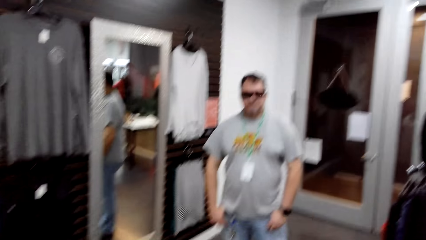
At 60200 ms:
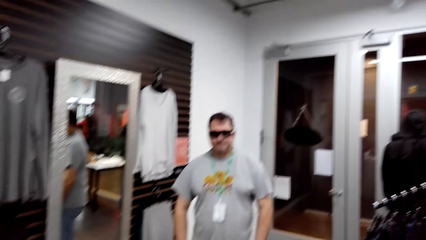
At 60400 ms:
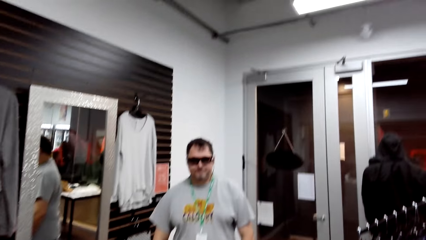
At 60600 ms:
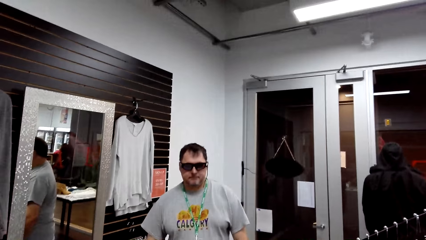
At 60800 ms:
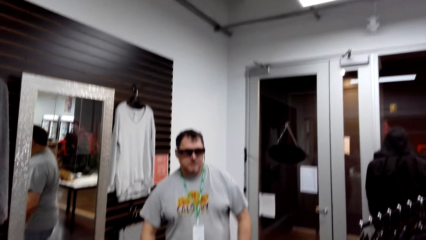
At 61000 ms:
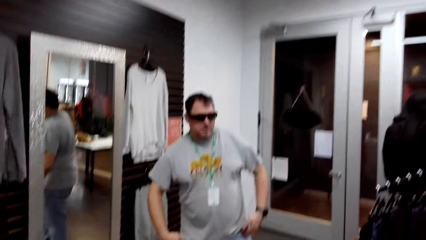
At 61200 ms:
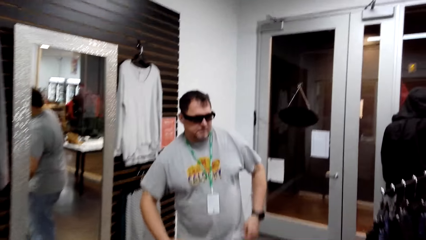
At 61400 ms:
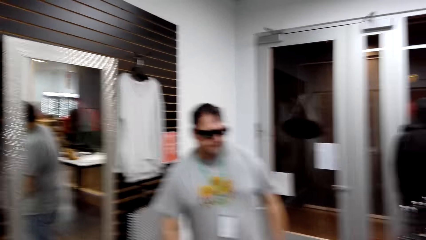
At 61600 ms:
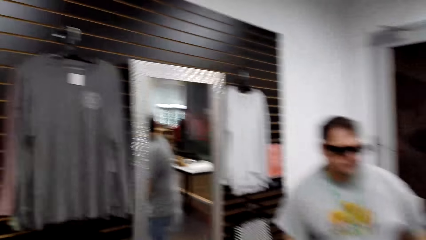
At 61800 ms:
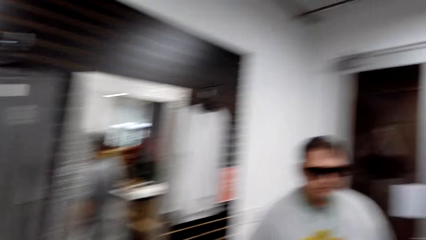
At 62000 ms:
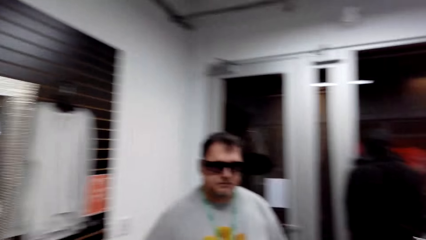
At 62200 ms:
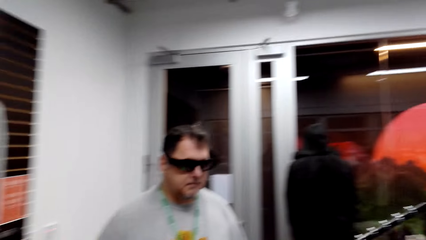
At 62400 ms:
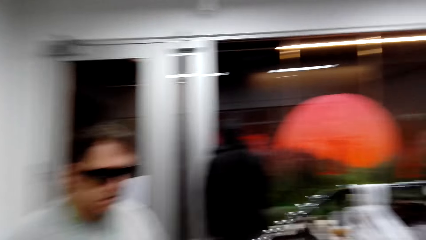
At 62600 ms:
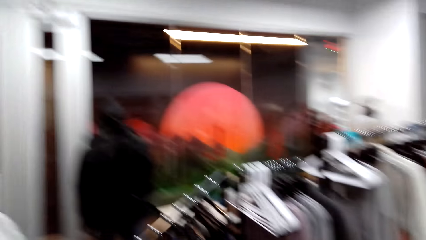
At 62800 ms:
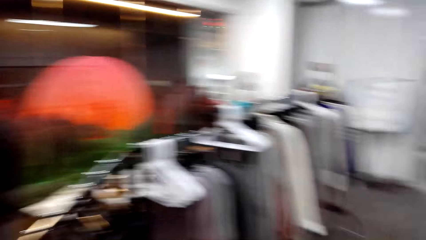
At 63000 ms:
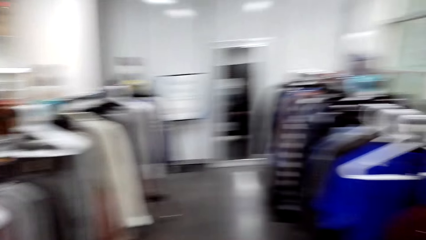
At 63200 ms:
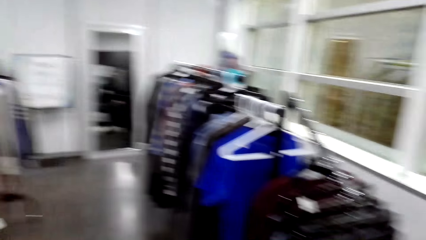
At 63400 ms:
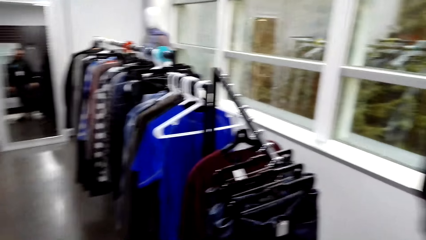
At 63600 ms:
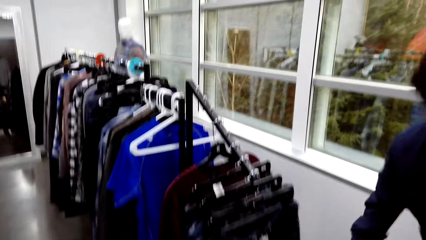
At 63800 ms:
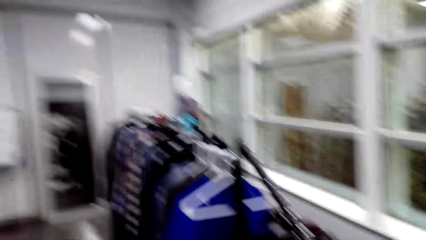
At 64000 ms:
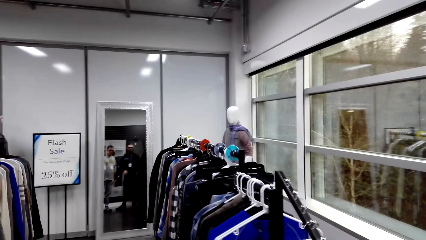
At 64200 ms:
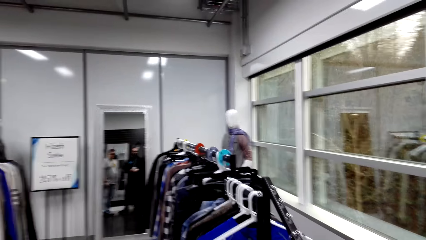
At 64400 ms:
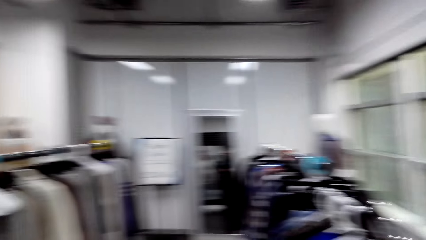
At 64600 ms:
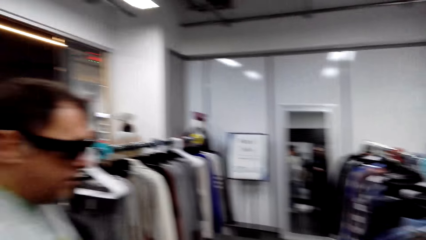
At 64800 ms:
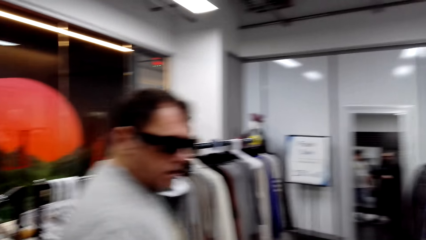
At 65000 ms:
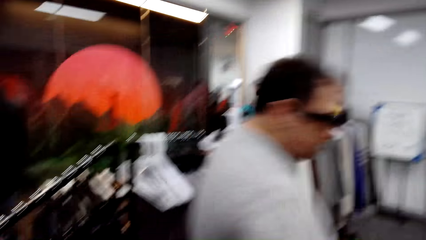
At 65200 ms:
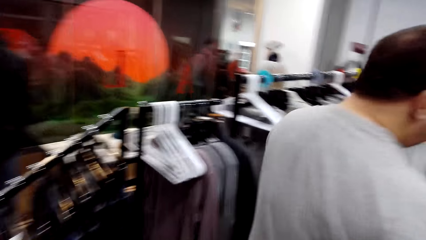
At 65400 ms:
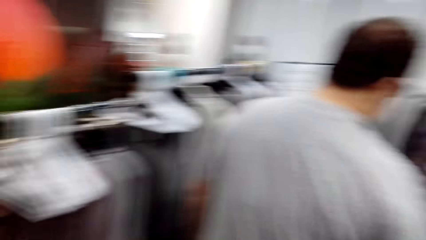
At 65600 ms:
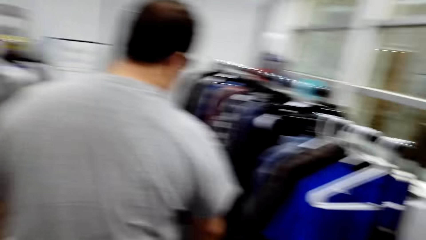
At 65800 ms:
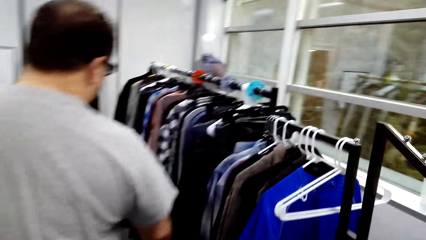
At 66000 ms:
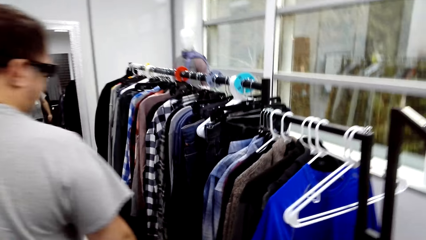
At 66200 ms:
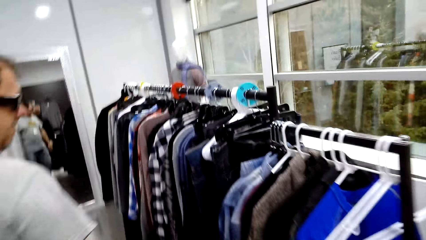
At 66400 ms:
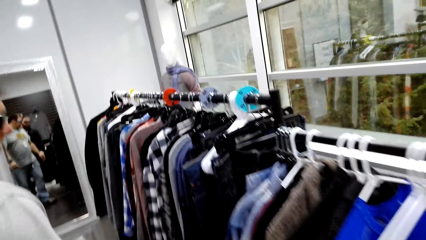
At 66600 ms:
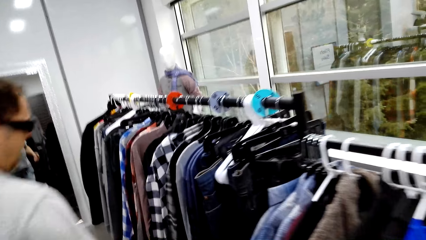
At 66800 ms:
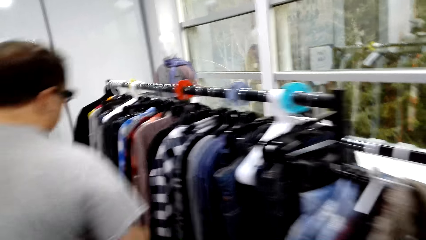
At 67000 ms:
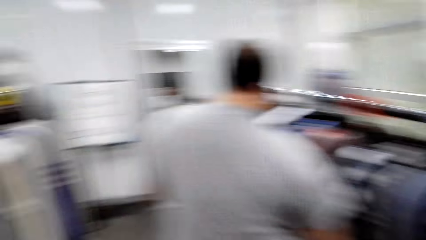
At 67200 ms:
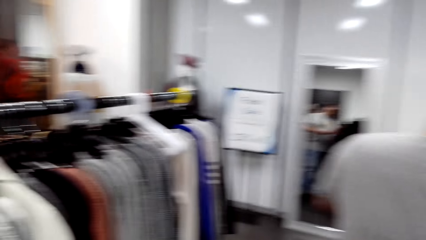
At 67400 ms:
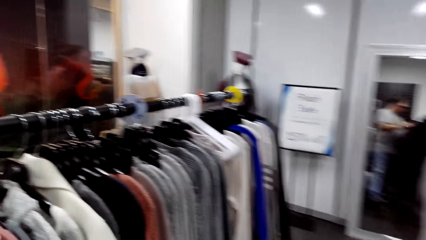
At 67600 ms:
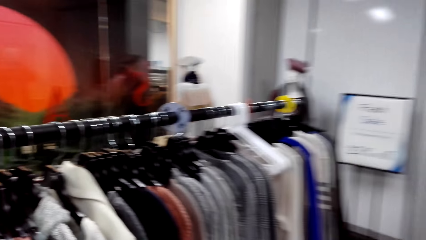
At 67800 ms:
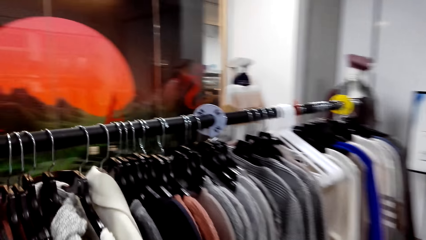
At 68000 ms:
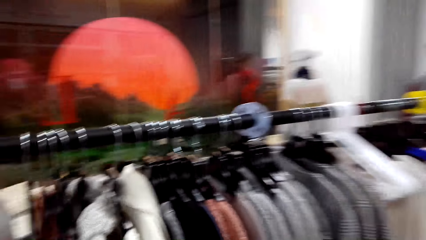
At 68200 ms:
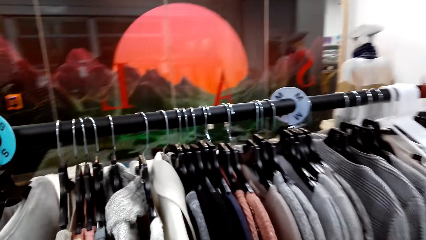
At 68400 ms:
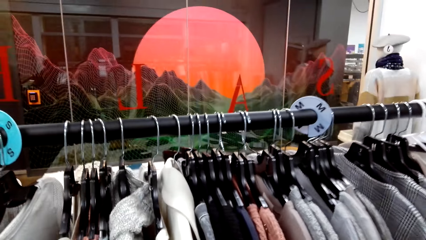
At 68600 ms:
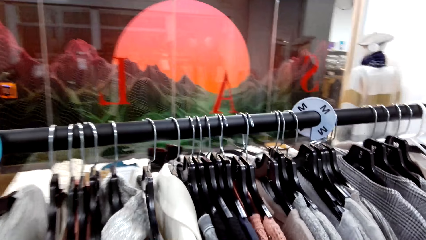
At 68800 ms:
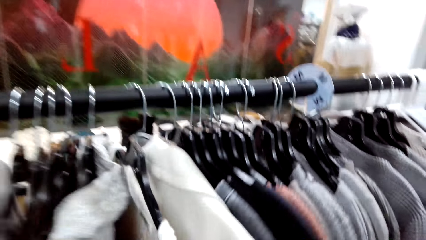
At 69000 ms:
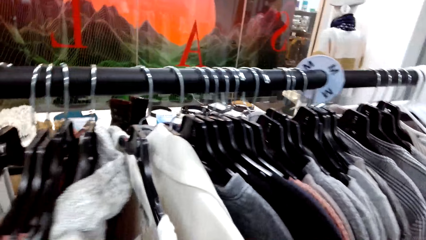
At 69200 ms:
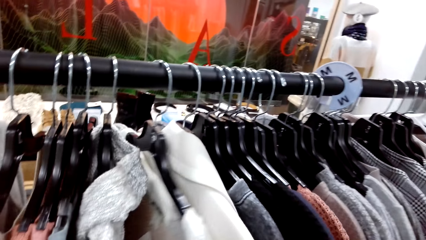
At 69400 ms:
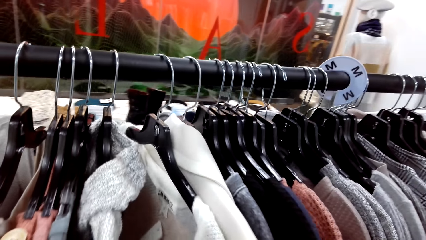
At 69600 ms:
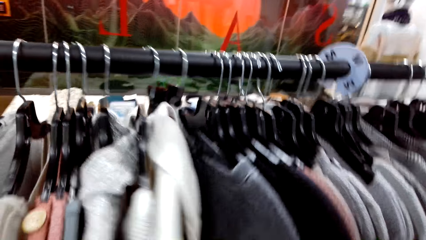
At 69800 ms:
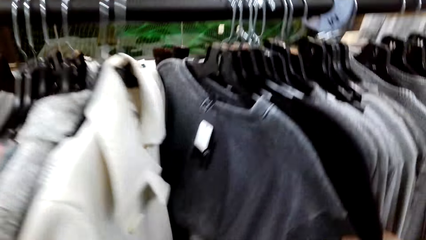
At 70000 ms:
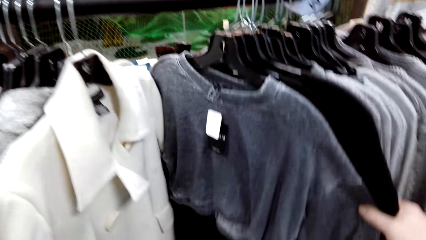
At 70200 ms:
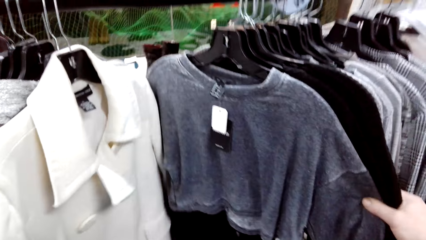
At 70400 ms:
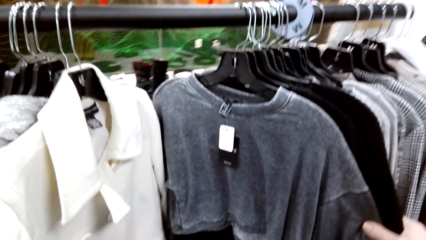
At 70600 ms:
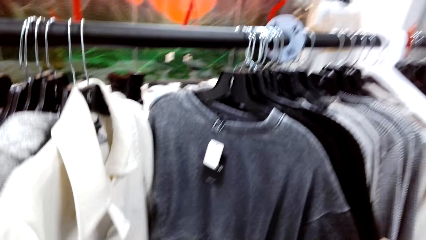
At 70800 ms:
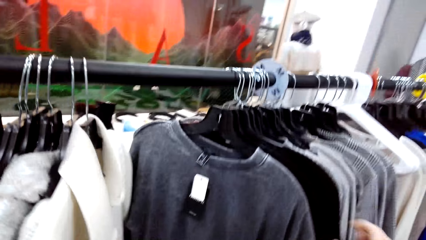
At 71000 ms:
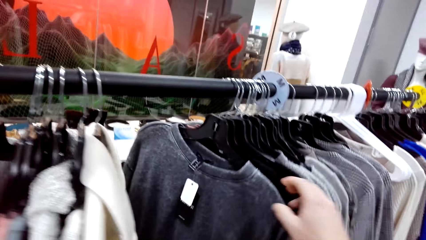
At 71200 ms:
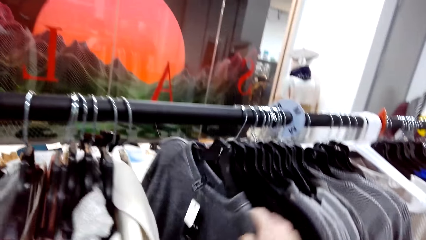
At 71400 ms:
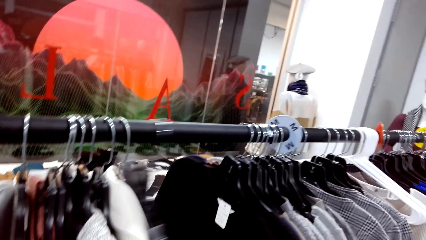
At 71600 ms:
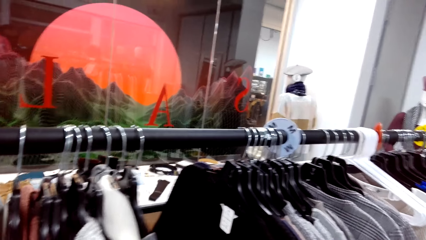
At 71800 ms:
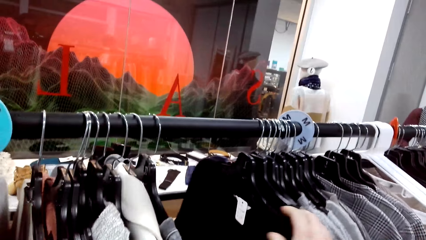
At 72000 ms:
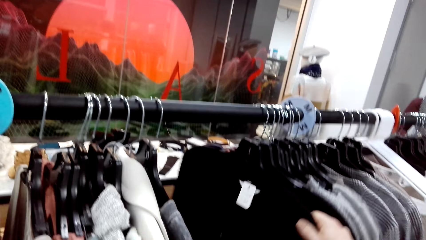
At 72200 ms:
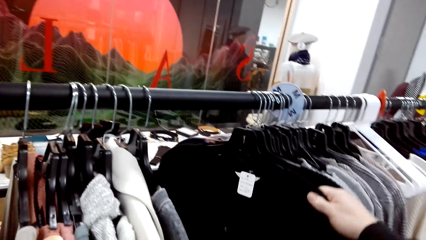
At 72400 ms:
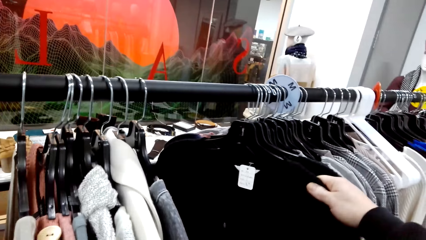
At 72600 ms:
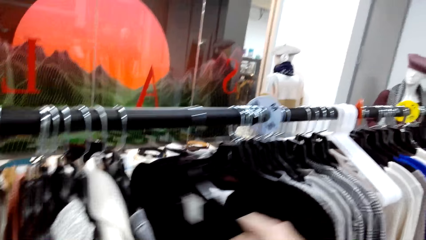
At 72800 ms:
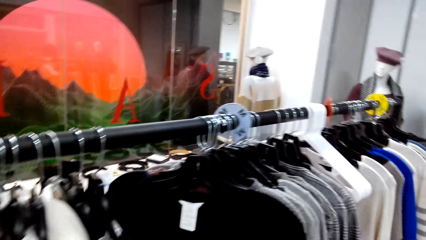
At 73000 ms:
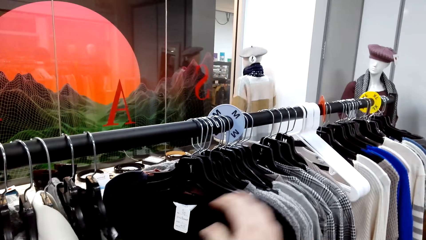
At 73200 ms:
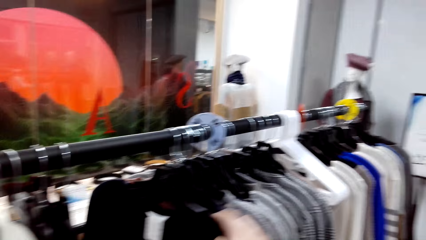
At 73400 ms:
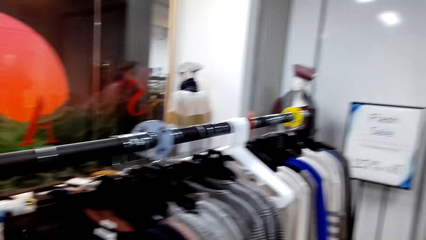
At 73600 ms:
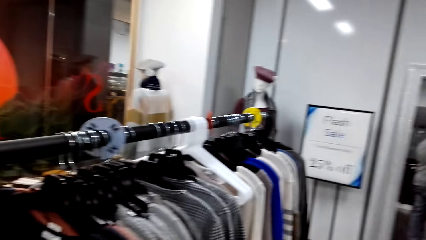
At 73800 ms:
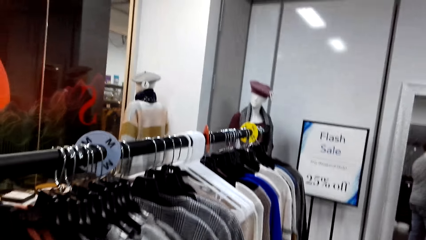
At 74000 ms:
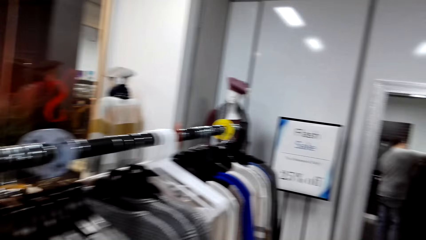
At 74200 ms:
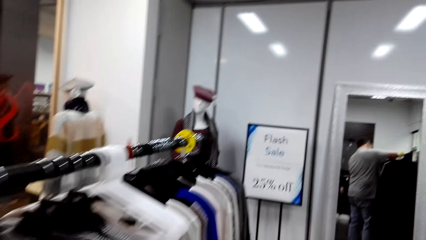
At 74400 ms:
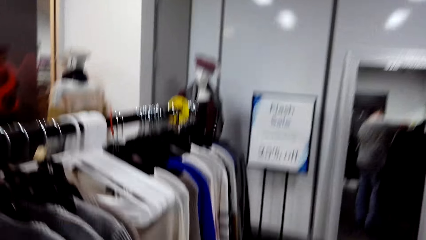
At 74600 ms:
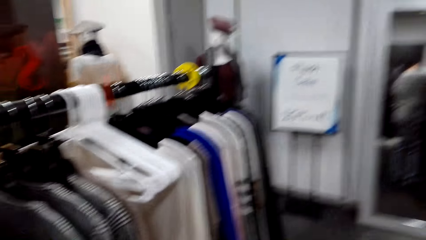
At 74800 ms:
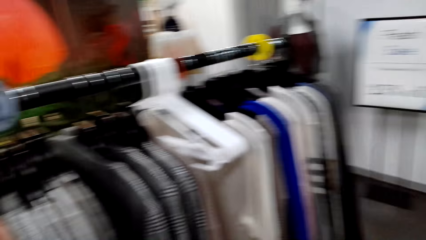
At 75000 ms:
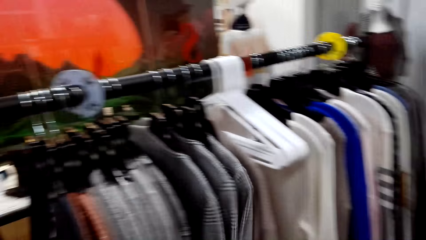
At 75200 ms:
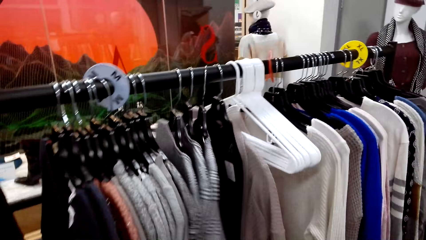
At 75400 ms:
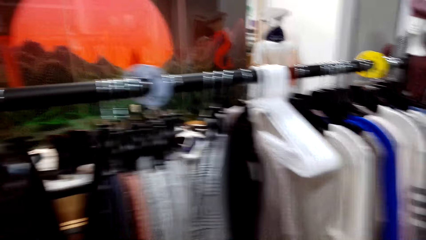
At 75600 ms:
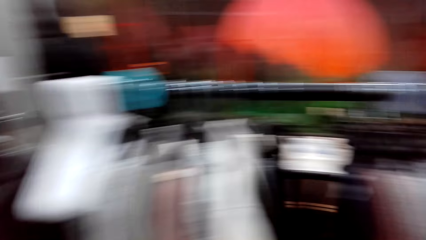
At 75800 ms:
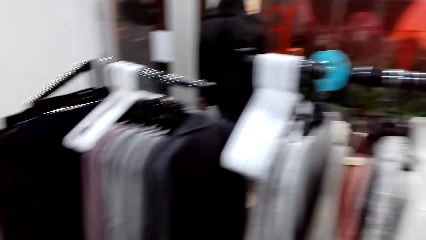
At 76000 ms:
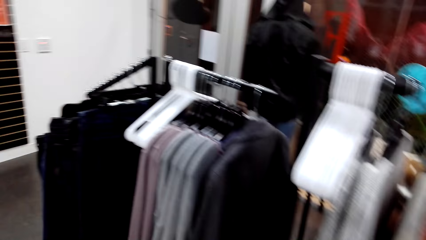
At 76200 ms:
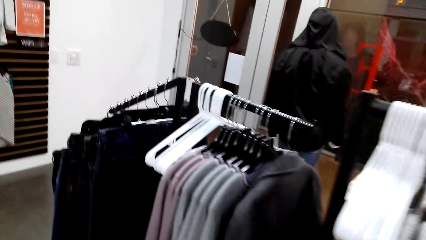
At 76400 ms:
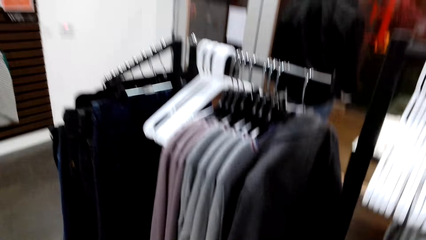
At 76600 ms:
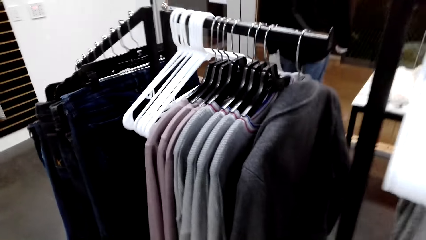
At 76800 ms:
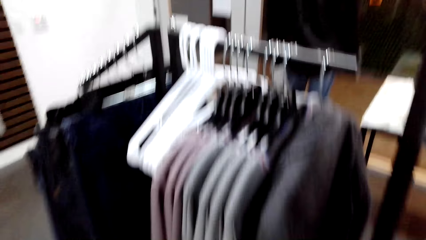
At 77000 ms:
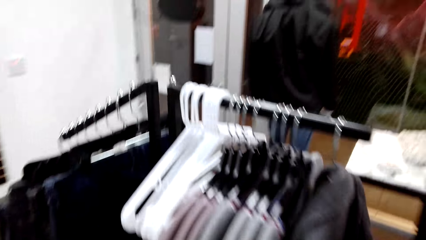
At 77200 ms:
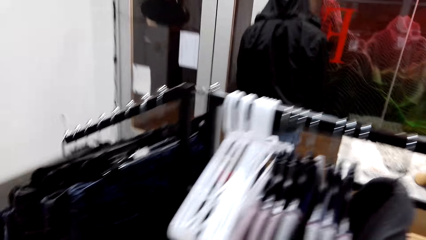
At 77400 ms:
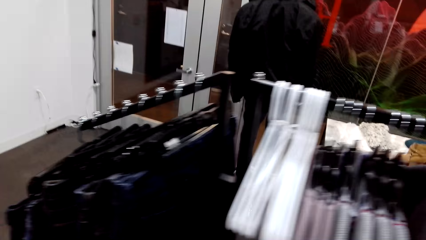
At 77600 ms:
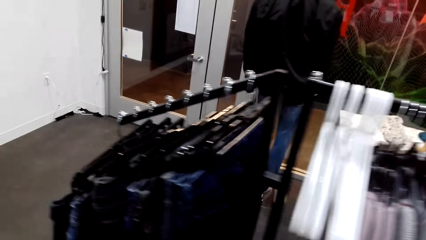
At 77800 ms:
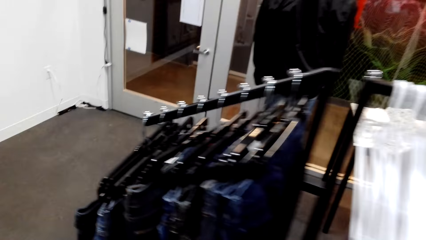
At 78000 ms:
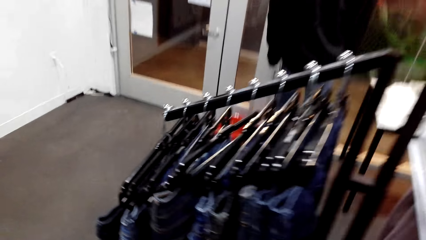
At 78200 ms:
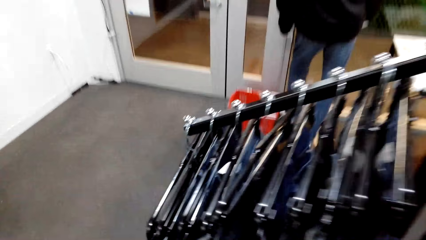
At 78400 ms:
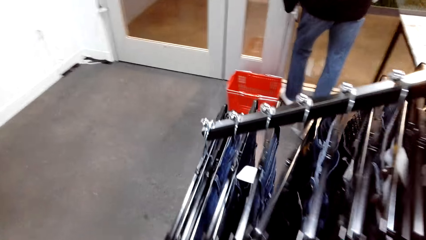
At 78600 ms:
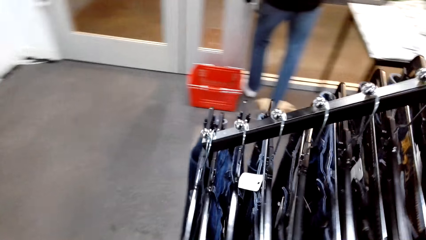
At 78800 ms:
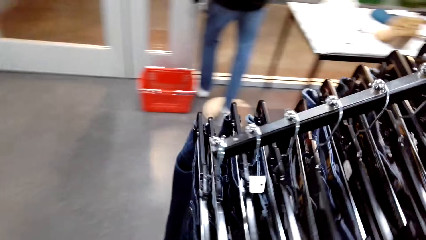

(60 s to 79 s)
The camera wearer walks along clothes racks in the boutique. A man walks along the clothes racks in the boutique. The man walks away. Another man walks in the room. The camera wearer walks around the boutique. They turn clothes on the rack. They touch the clothes. They shift the clothes on the rack. They walk along the clothes rack. They look around.
